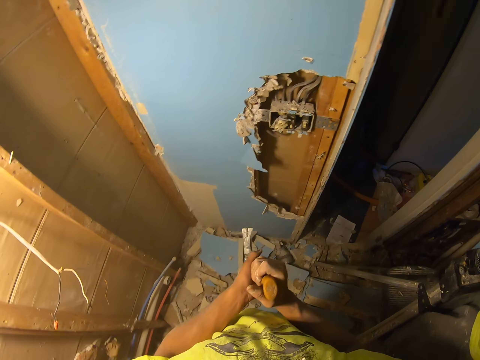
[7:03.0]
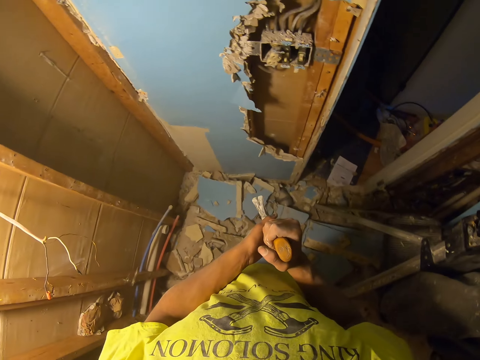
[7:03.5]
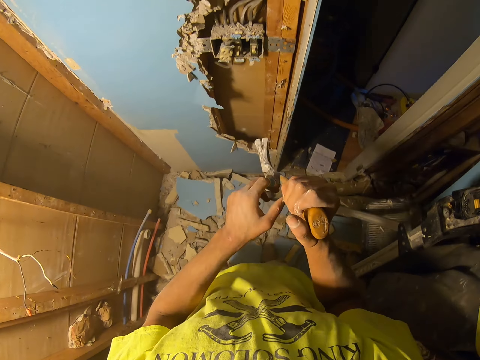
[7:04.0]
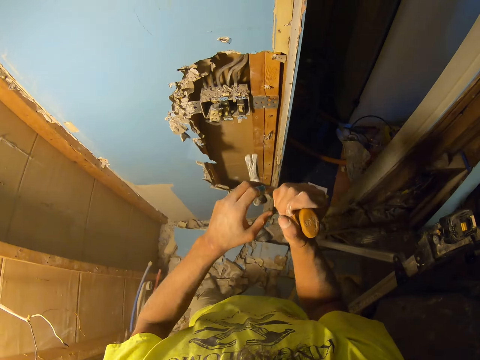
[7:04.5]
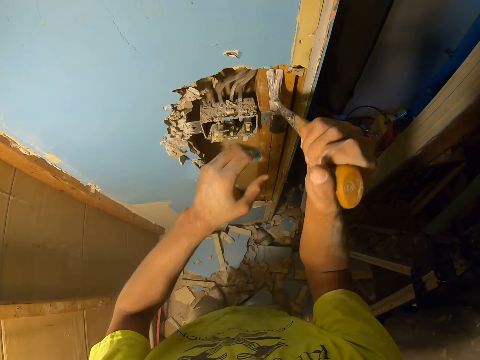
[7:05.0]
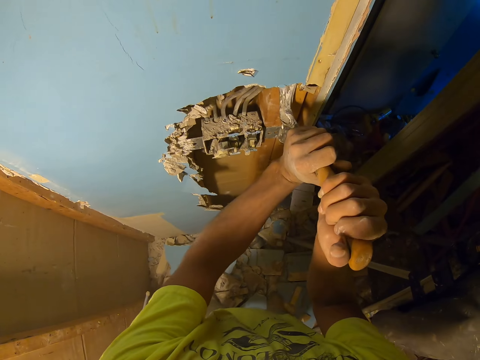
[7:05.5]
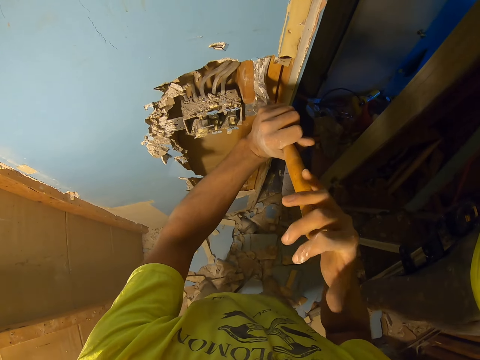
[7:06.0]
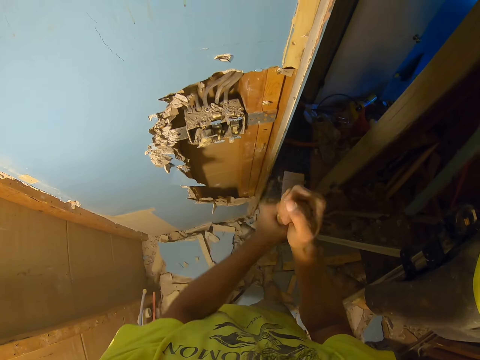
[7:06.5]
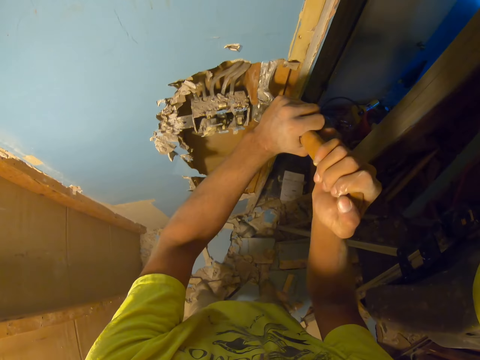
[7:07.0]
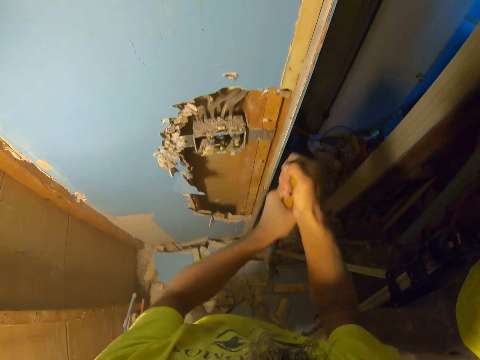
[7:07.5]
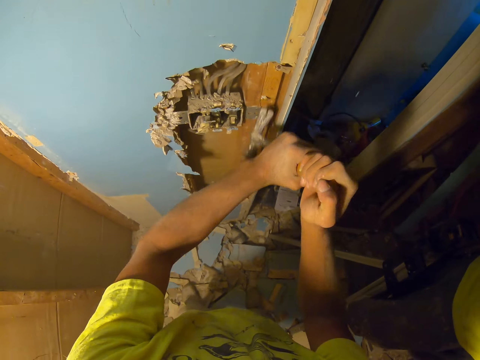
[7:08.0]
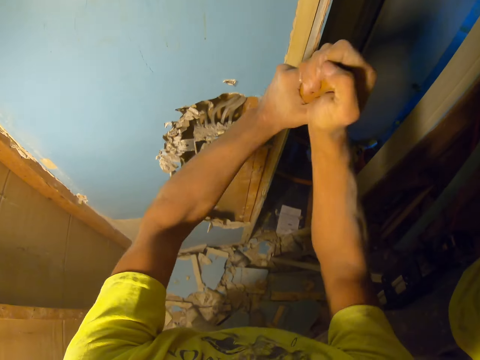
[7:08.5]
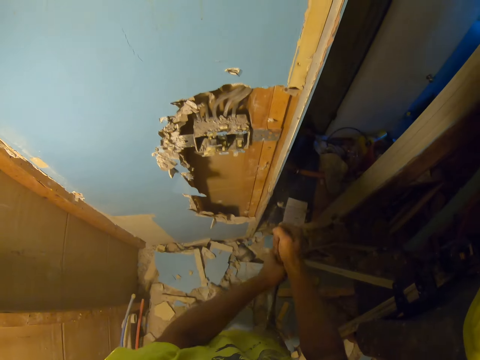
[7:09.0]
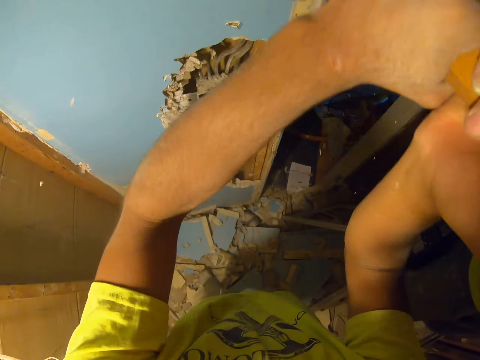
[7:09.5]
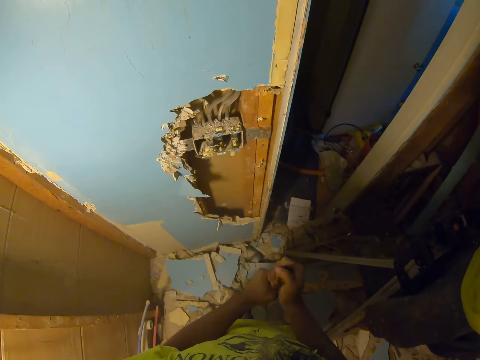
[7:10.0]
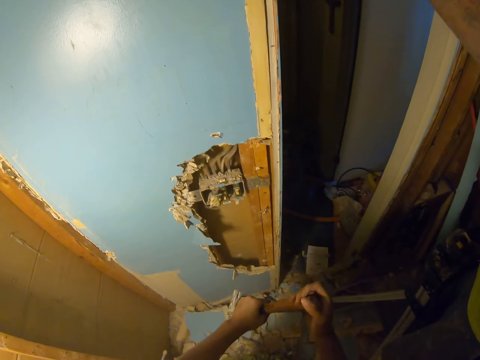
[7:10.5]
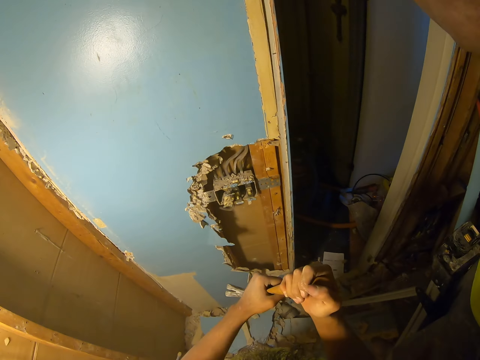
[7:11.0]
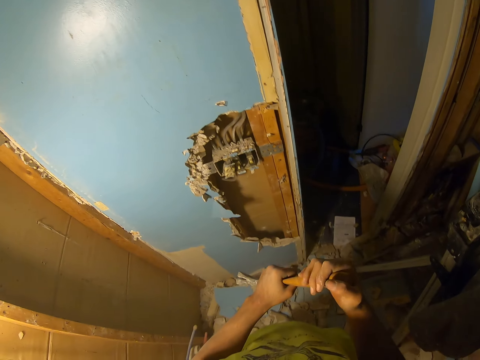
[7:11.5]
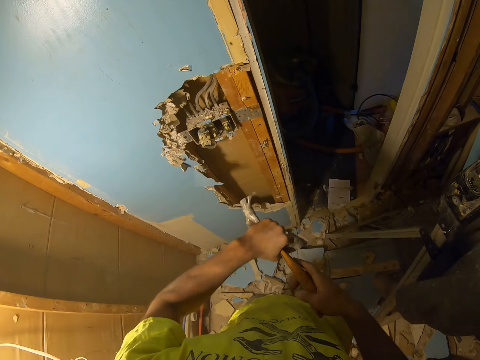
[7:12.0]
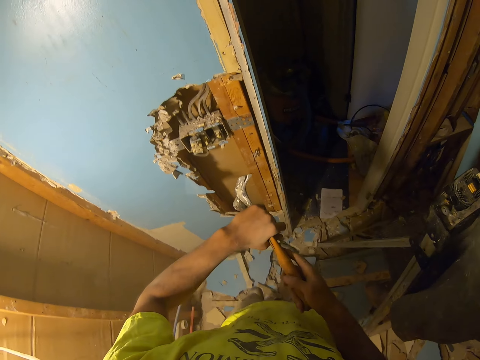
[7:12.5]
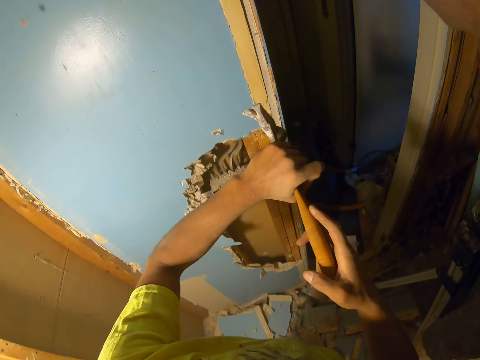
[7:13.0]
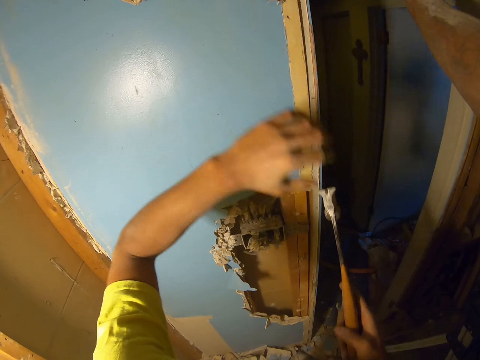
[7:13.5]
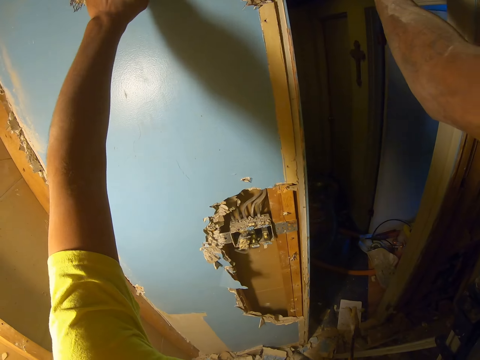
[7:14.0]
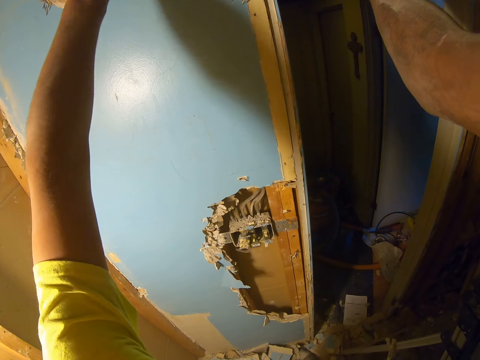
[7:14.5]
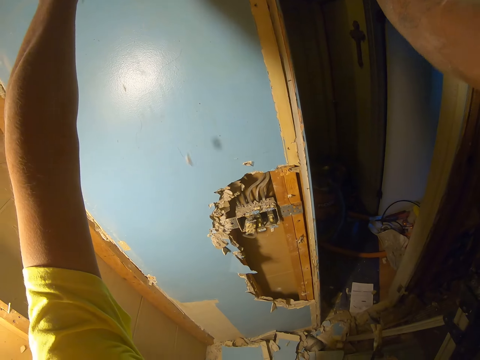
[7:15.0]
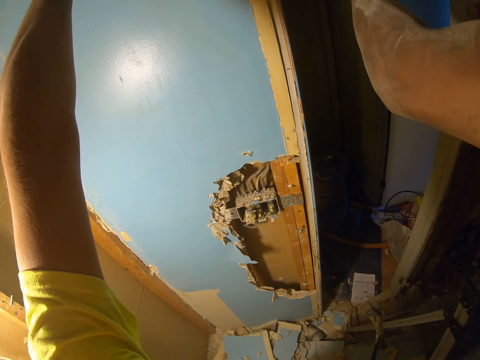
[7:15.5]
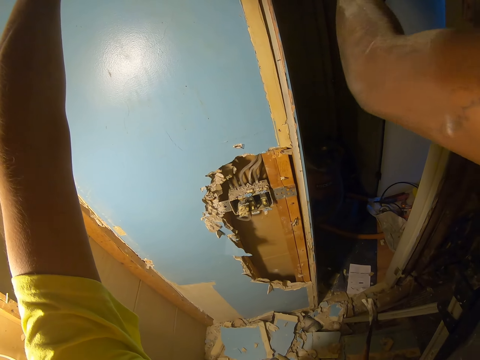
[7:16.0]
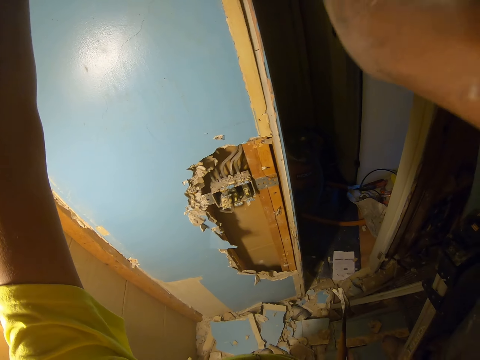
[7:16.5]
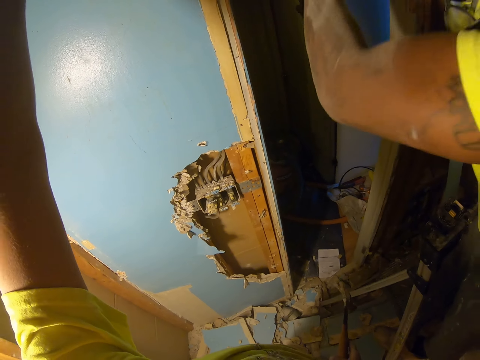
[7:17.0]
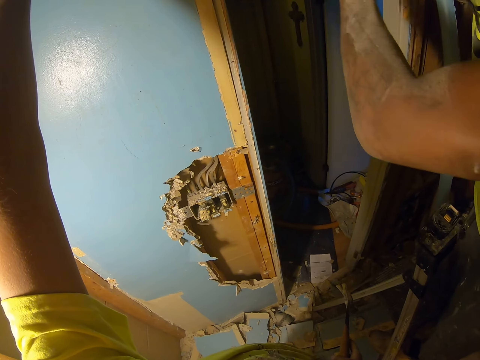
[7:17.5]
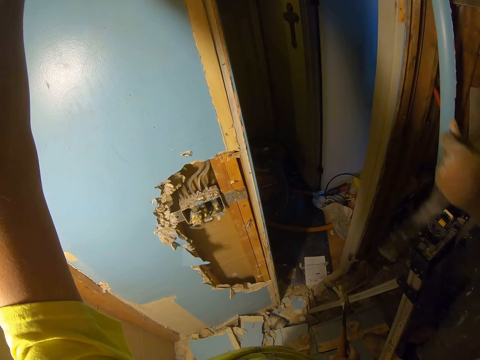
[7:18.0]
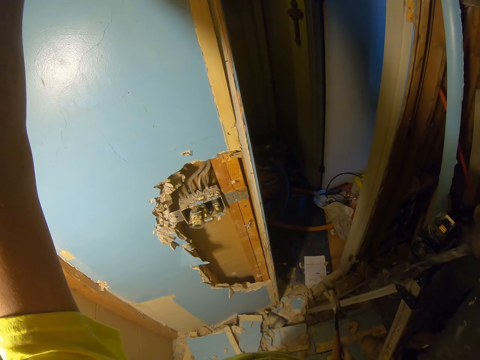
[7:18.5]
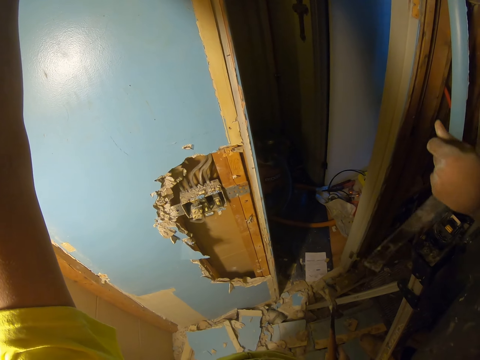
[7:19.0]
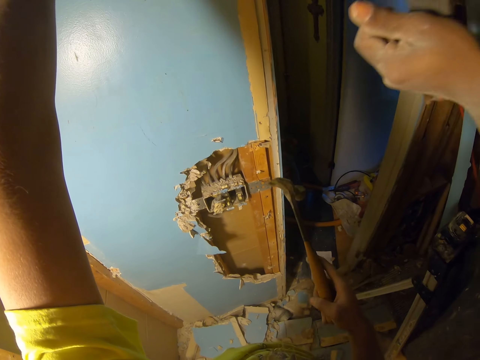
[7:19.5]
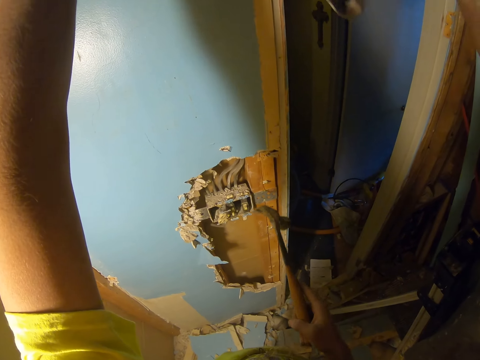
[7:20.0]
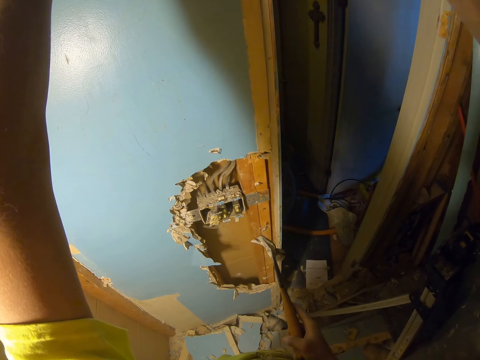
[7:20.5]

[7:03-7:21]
The camera wearer removes the pieces of wood with the hammer. A person removes the pieces of wood.

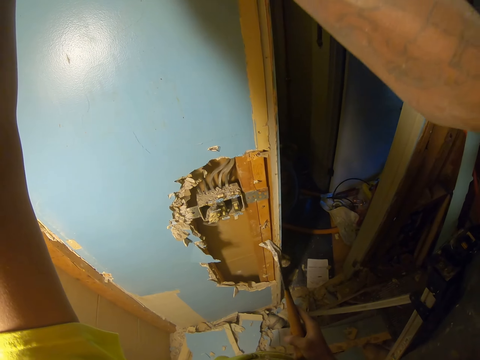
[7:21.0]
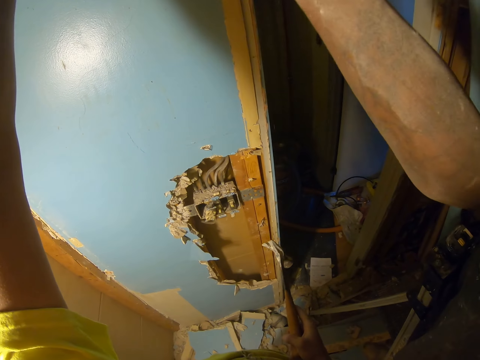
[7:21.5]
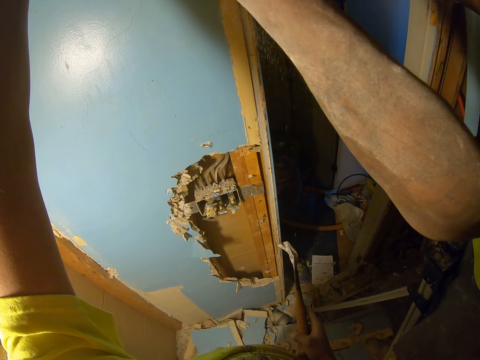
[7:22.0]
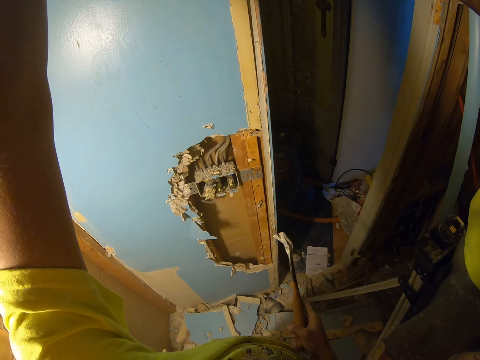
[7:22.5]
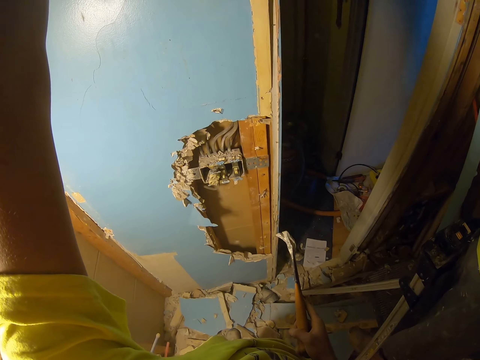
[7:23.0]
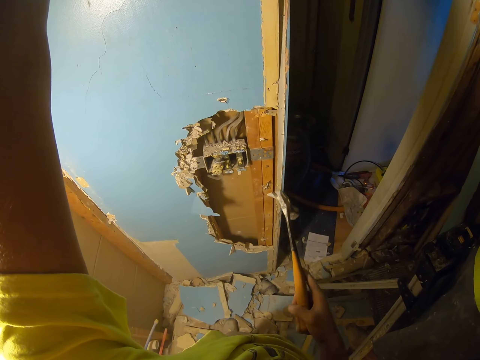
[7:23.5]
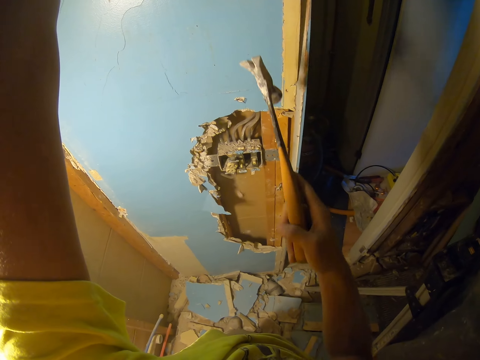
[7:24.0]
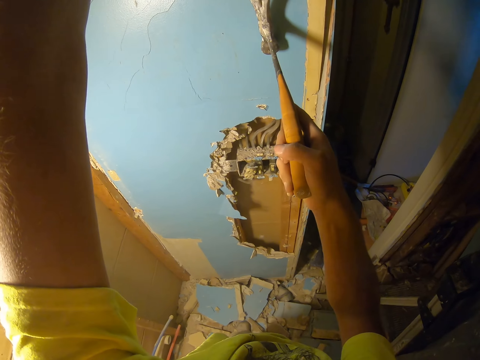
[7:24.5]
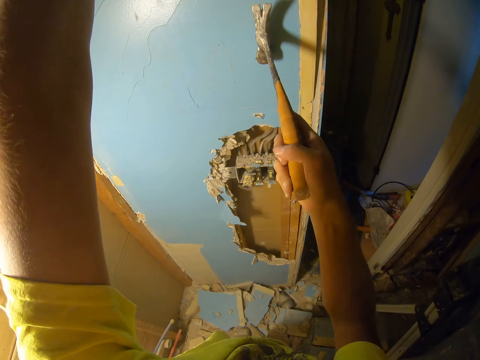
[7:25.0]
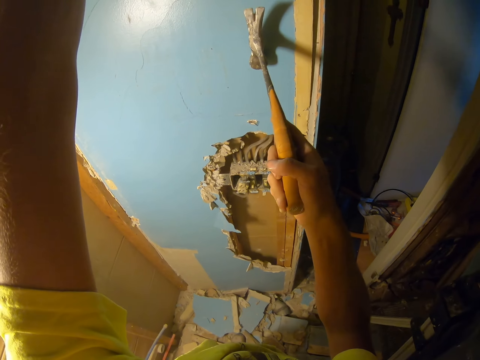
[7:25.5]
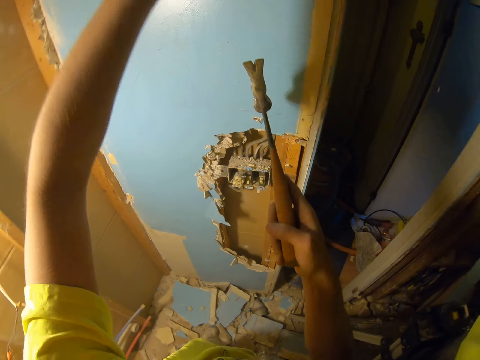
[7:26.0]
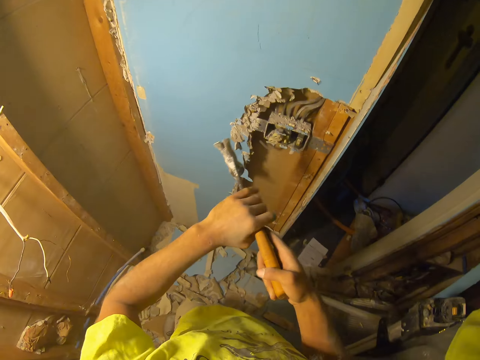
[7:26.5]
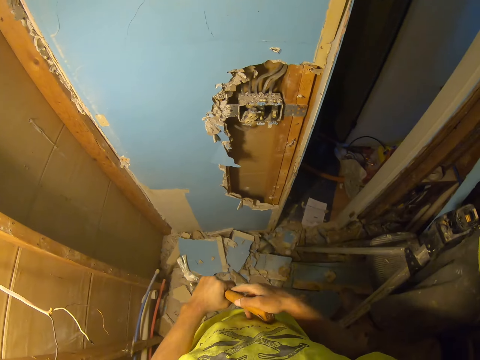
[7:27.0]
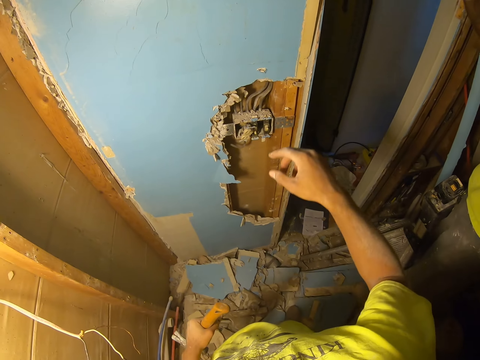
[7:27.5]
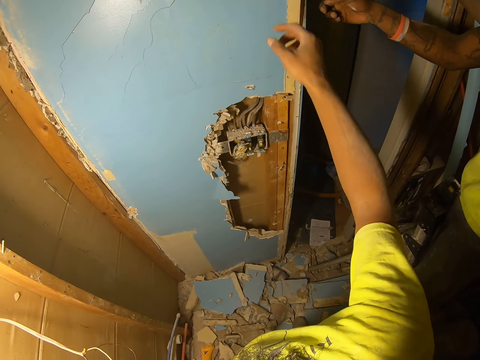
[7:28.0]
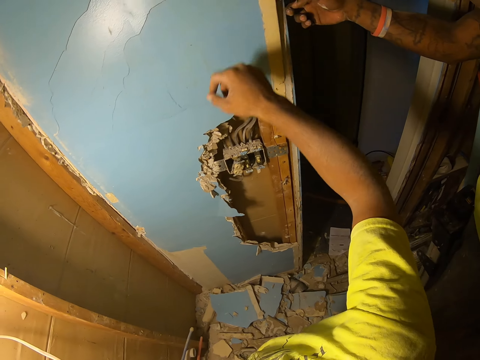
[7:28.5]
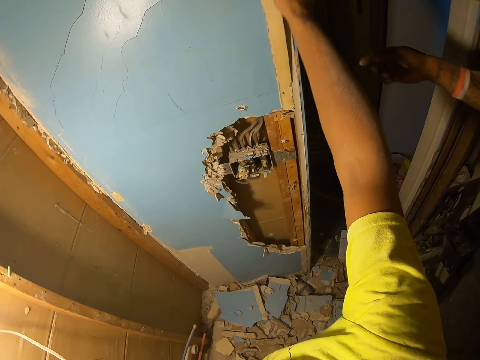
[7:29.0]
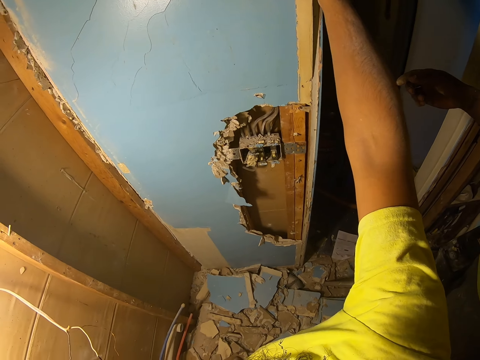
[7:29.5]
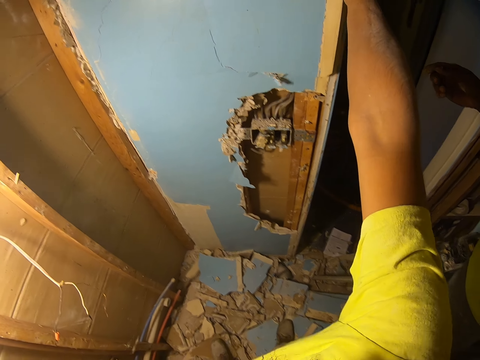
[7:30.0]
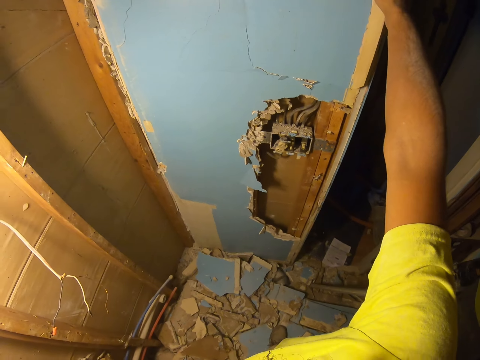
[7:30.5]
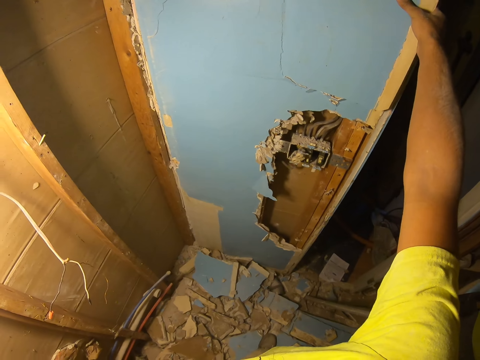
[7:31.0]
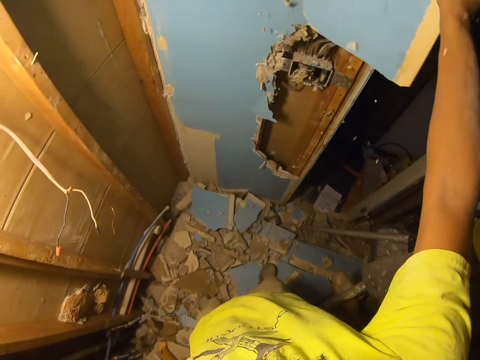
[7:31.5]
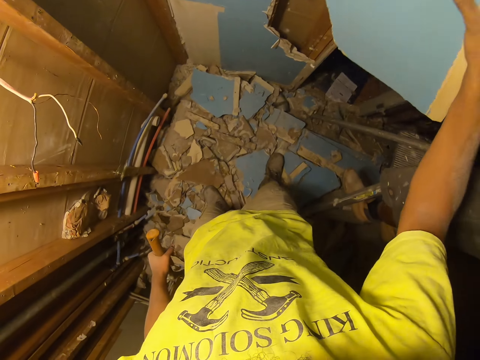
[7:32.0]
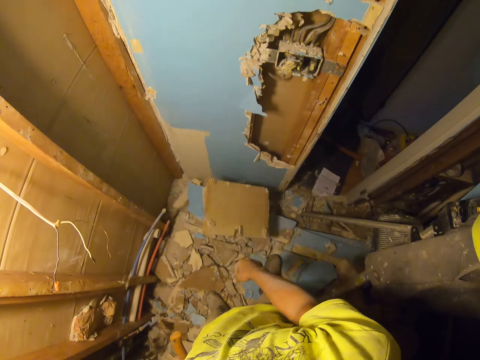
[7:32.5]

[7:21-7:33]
The camera wearer removes the pieces of wood with his hand. He pulls the wood by hand and throws the wood on the floor.
